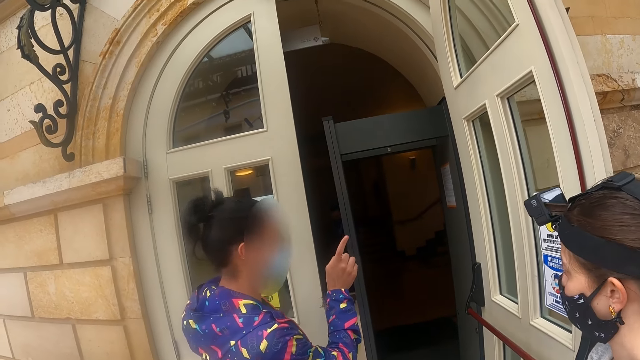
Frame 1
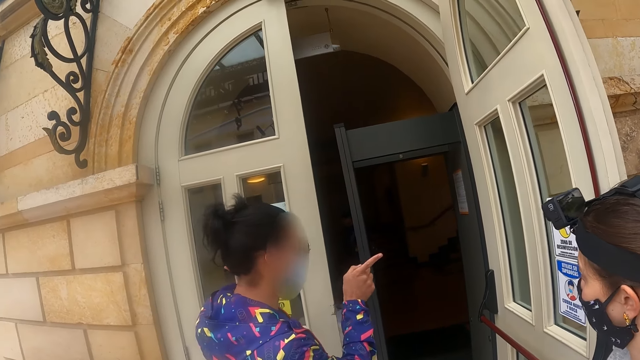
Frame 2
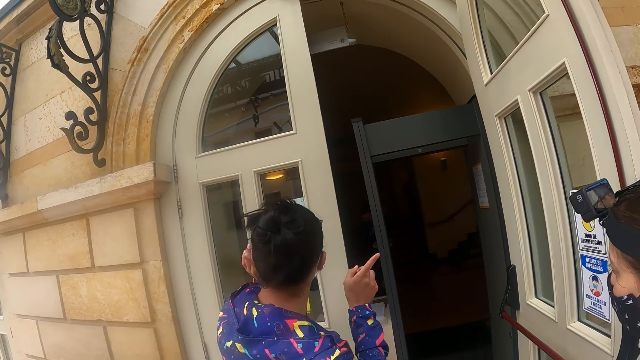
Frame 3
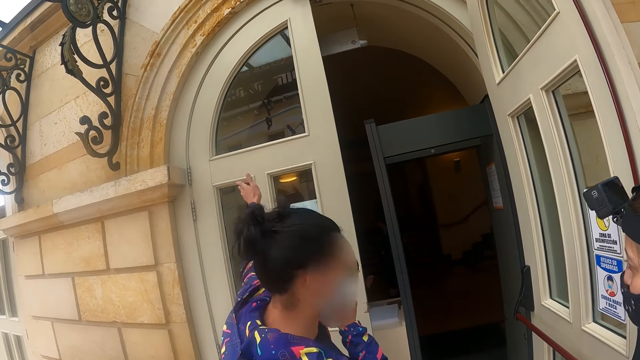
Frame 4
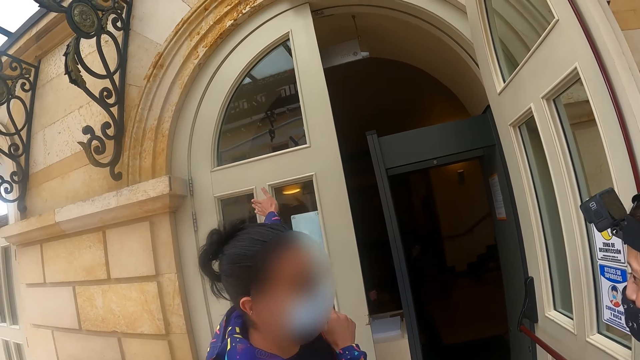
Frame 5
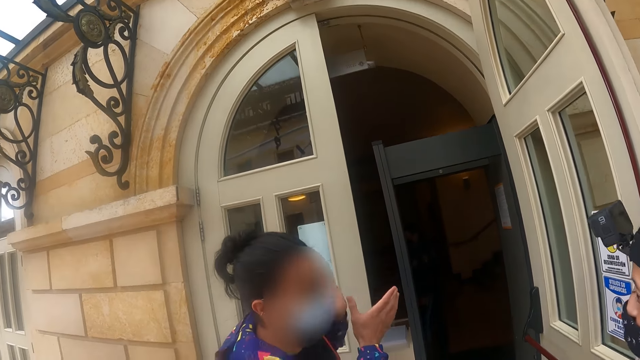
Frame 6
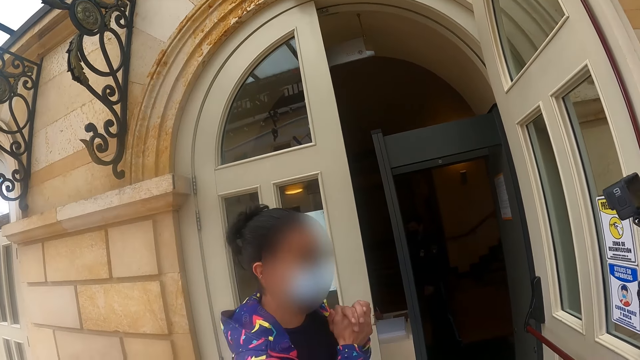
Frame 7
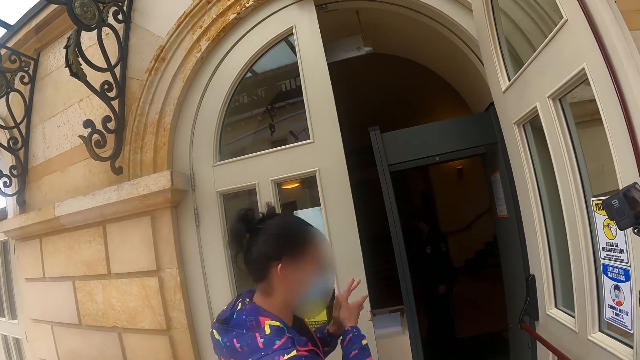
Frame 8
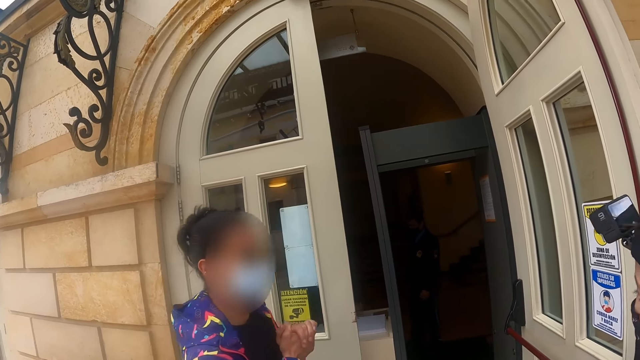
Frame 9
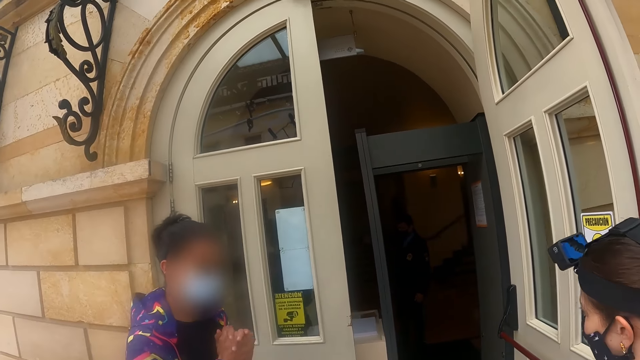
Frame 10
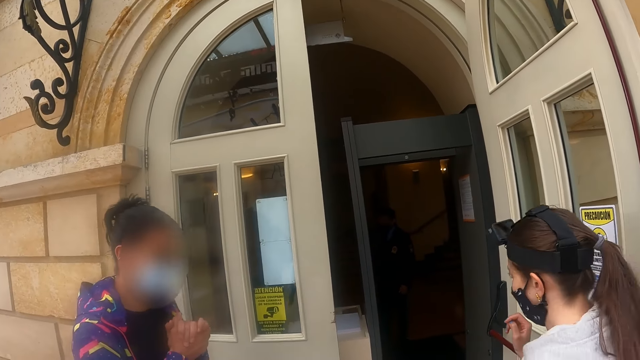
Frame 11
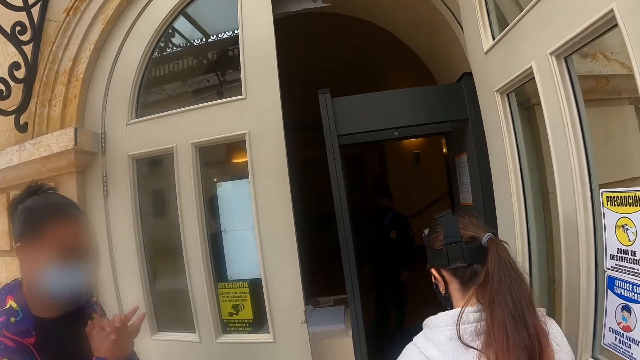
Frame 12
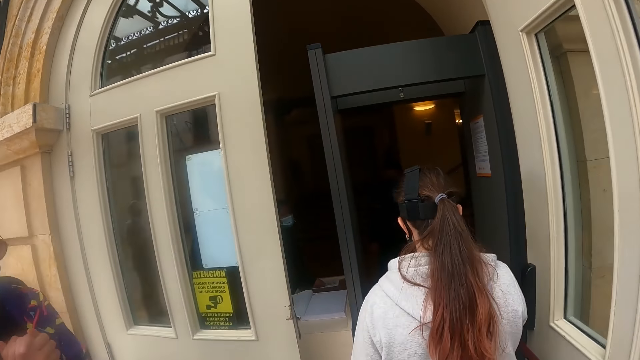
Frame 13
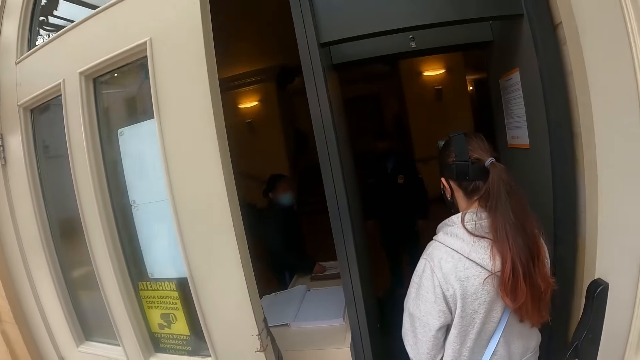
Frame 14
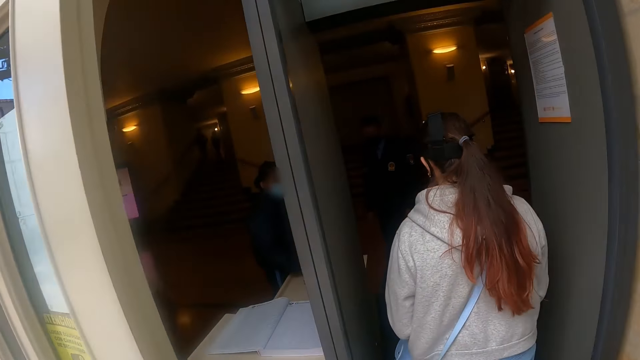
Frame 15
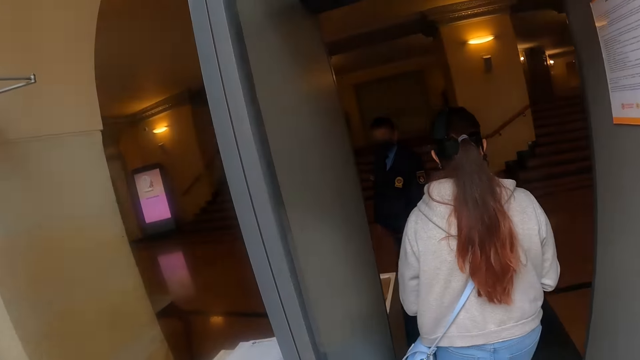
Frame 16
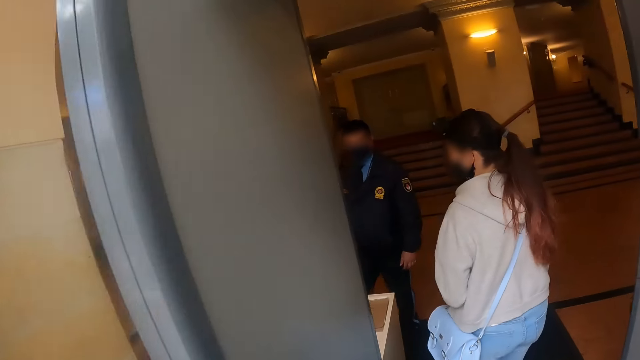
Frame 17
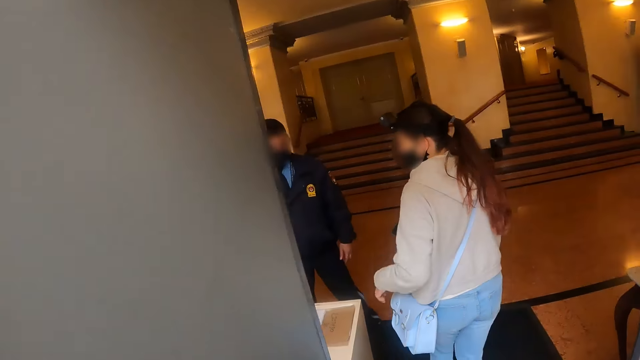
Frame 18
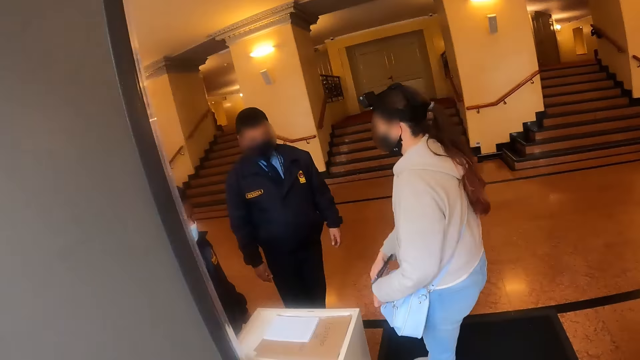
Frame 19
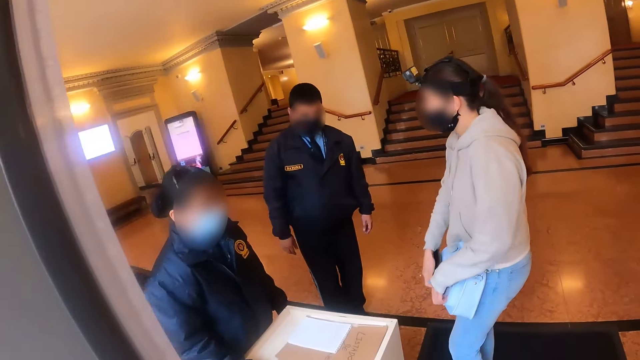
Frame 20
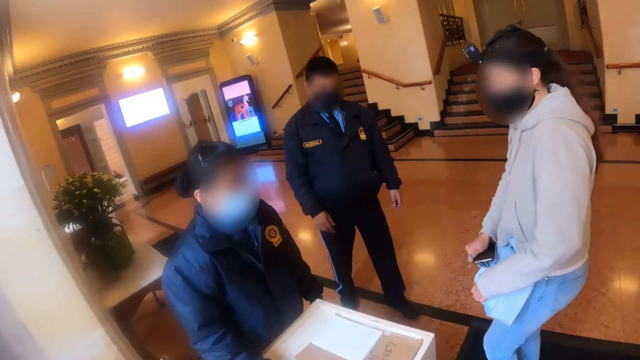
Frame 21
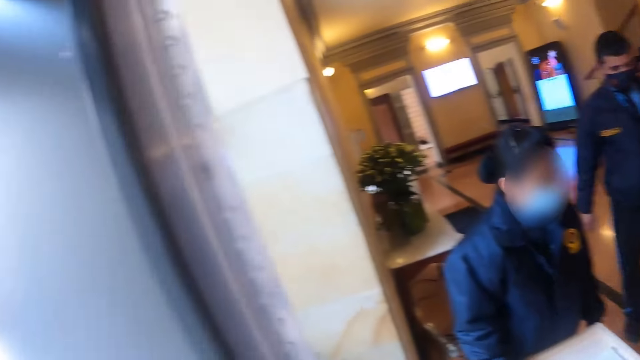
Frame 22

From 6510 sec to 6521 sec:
A man talks to another man. The other man walks into the room. The camera wearer enters the room. They walk around the room.

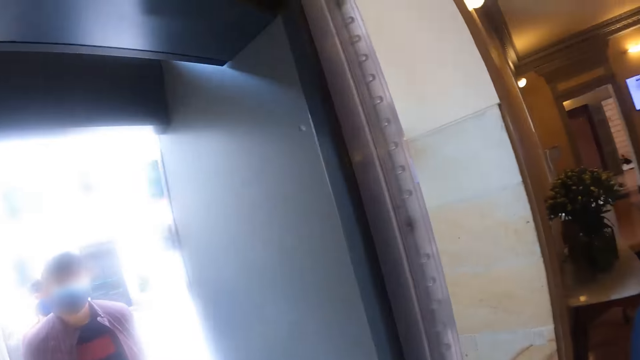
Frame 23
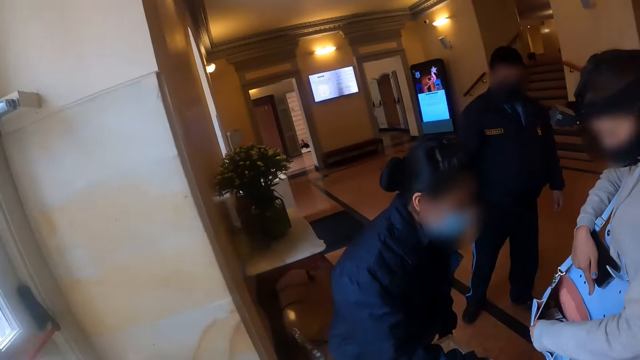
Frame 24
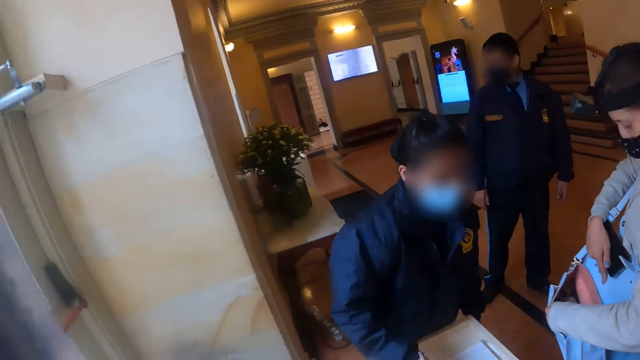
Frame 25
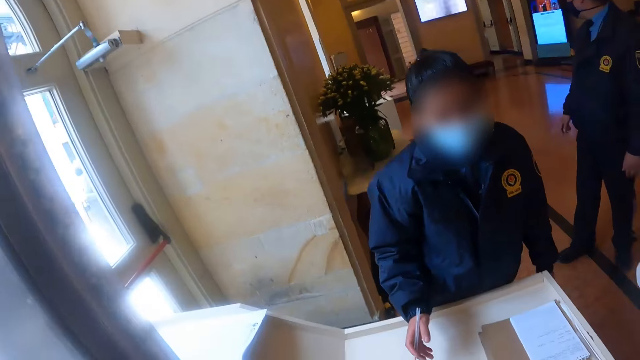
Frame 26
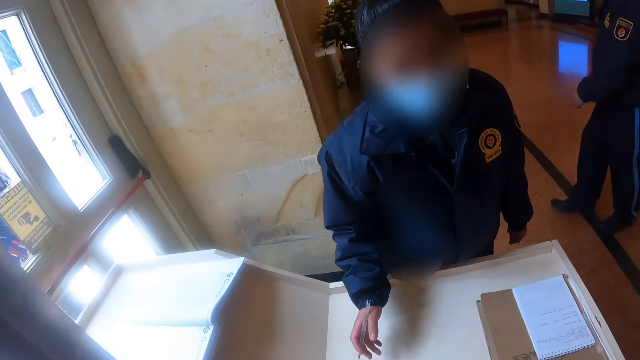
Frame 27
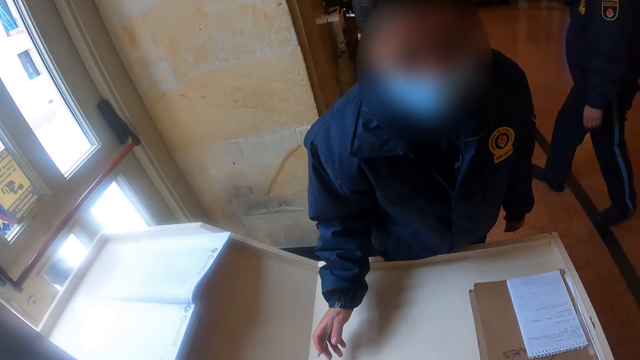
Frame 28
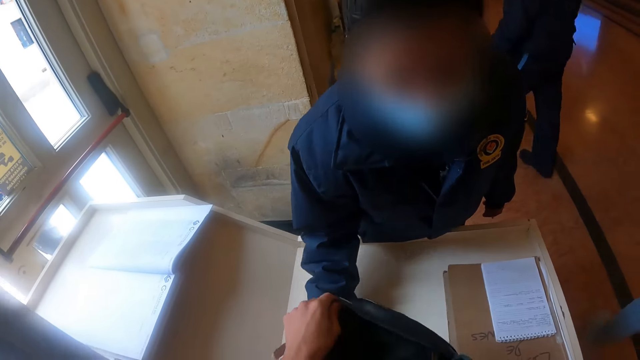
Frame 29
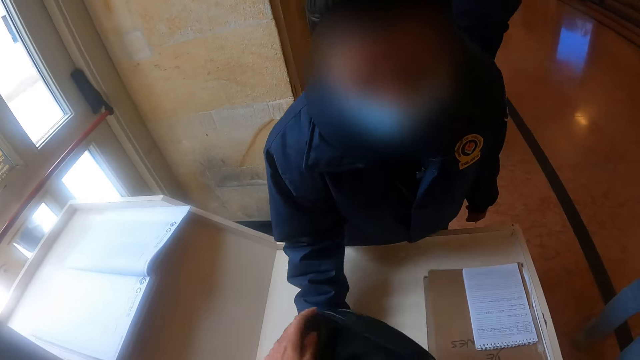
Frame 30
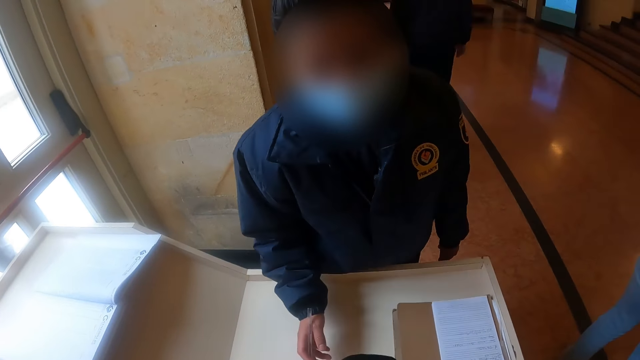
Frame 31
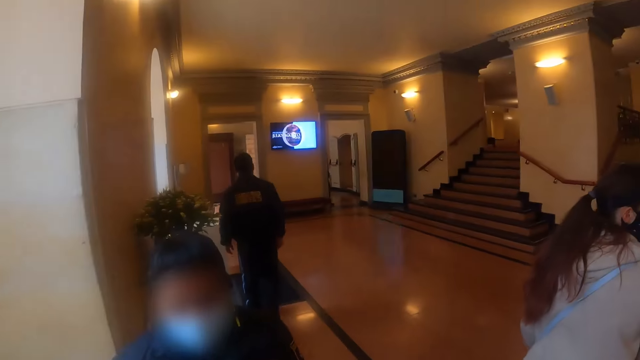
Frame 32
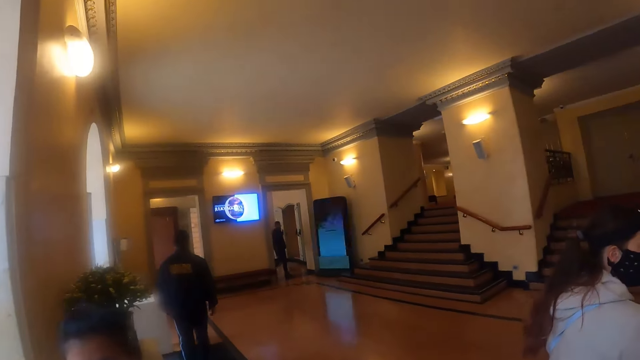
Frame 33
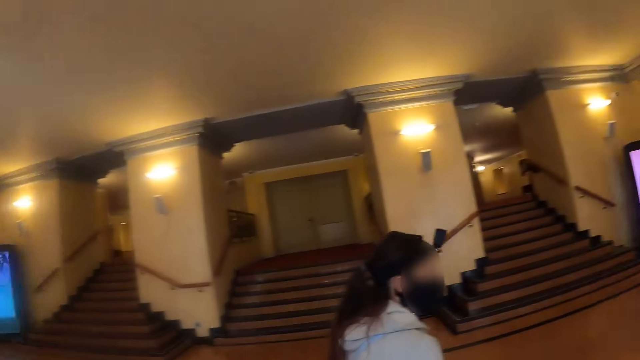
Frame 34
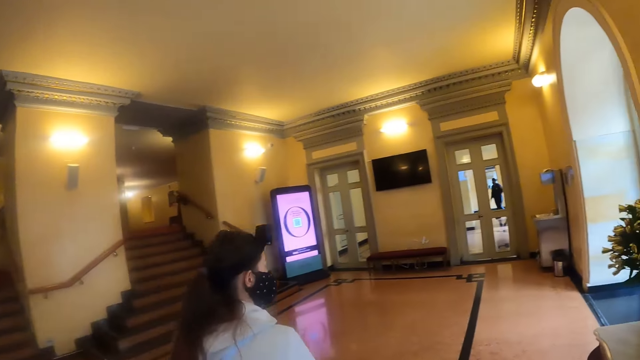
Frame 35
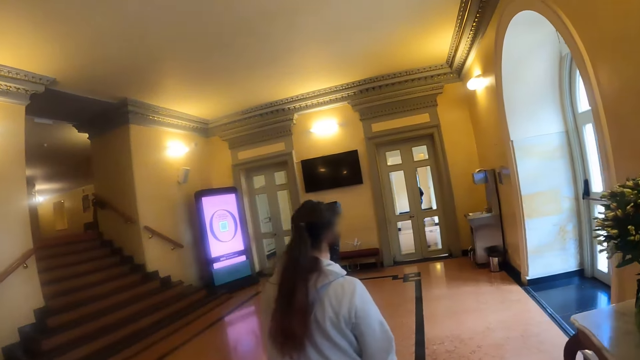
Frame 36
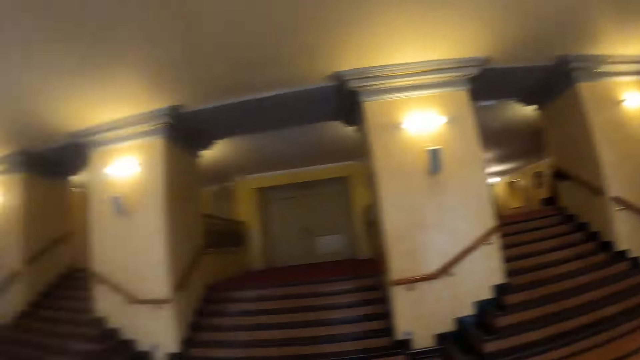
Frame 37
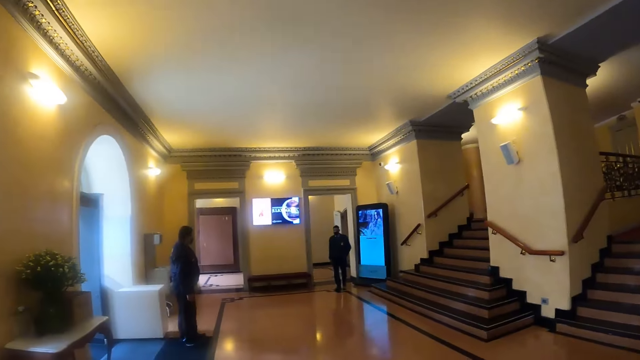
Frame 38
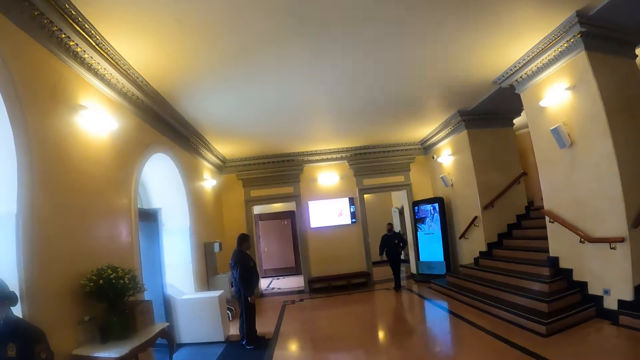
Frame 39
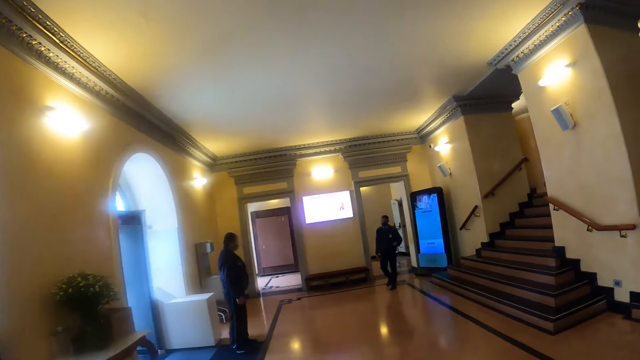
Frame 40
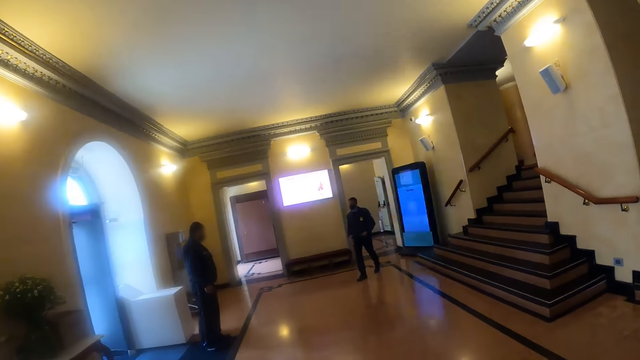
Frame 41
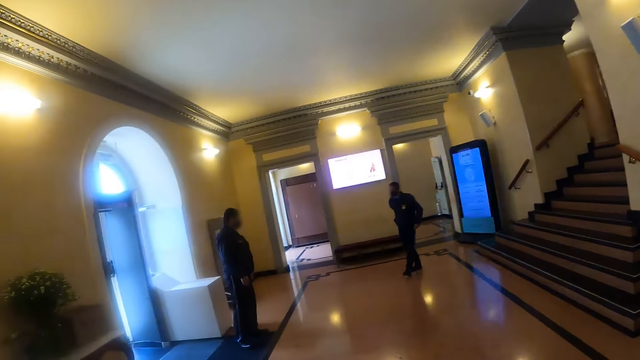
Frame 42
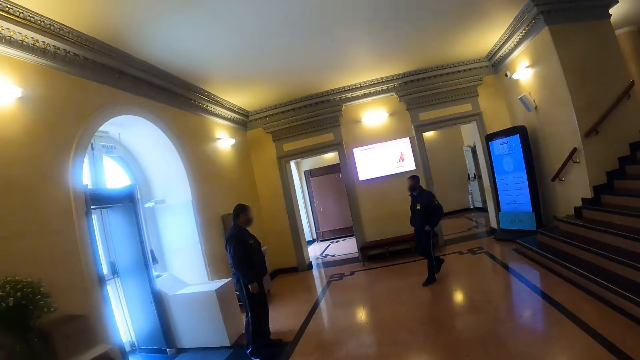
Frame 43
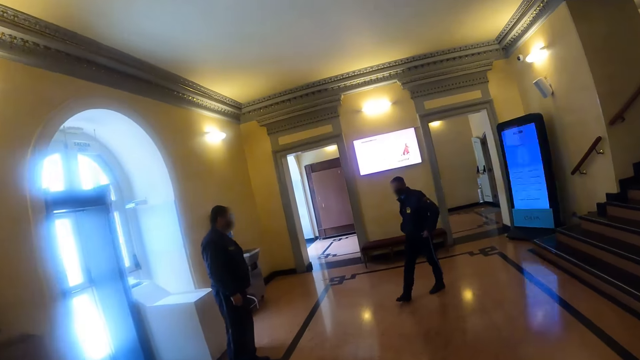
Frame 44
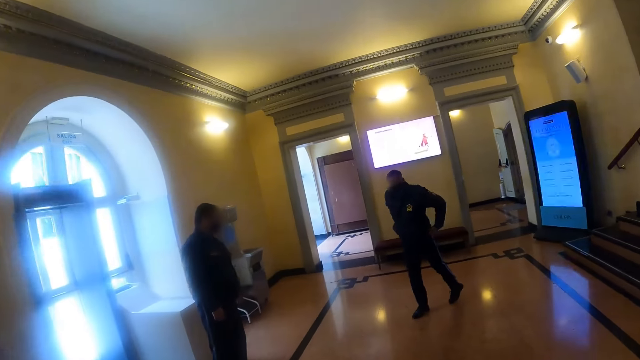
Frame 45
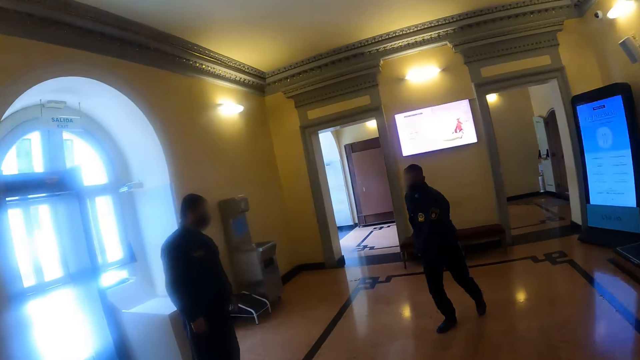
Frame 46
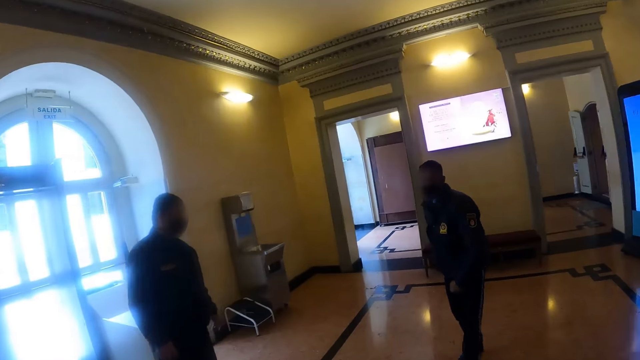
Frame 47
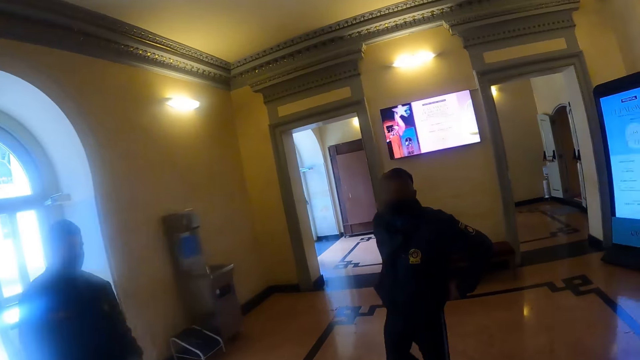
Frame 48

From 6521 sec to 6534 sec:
The camera wearer looks around the room. They open the bag. They talk to a man. They look around the room. They walk around the room.
